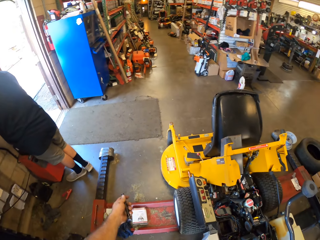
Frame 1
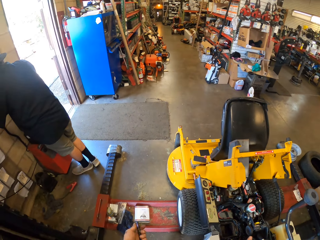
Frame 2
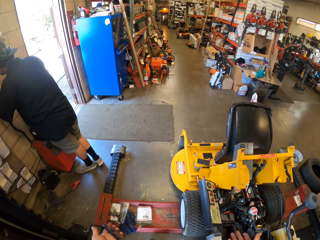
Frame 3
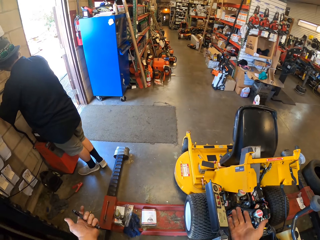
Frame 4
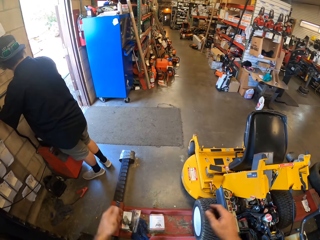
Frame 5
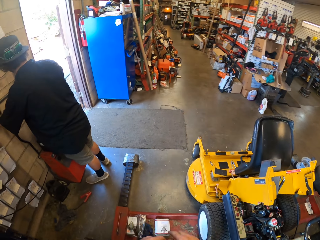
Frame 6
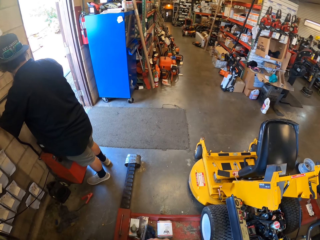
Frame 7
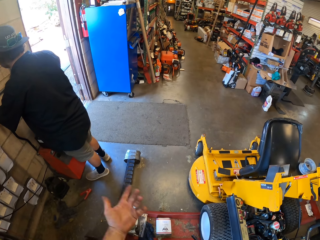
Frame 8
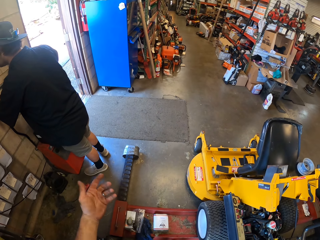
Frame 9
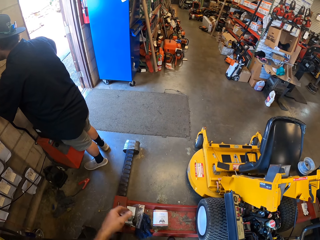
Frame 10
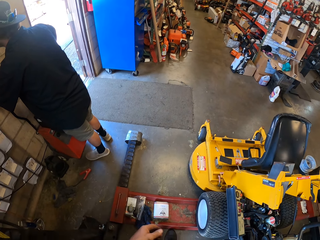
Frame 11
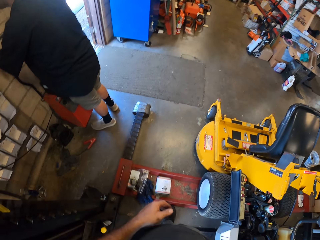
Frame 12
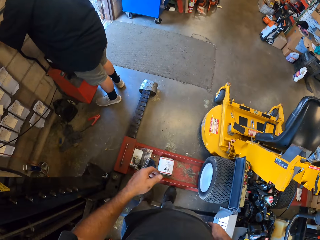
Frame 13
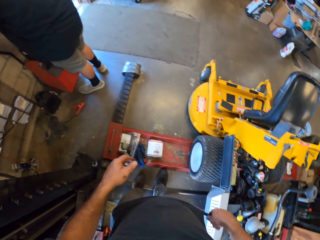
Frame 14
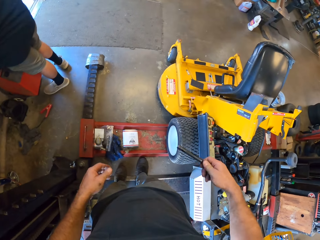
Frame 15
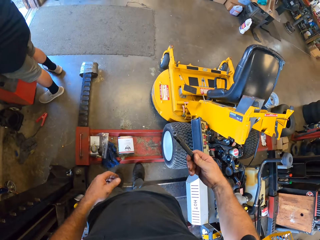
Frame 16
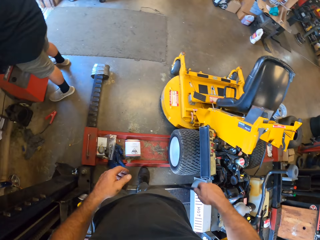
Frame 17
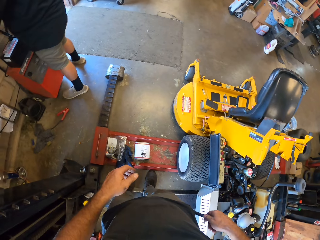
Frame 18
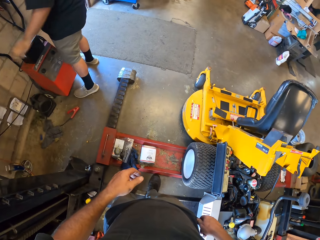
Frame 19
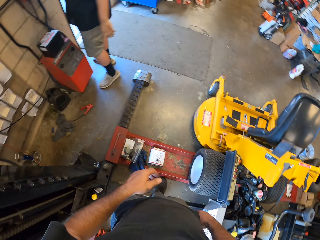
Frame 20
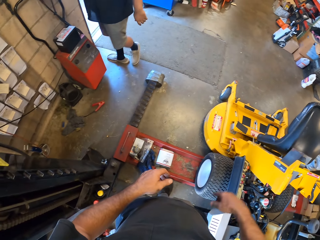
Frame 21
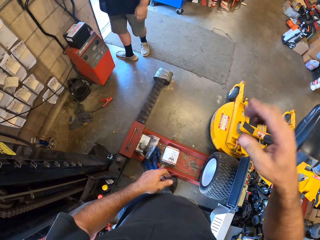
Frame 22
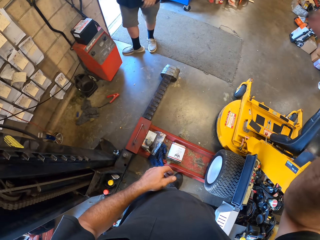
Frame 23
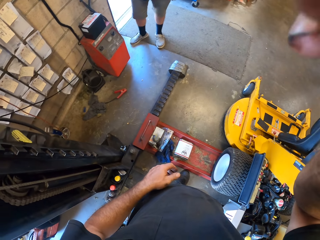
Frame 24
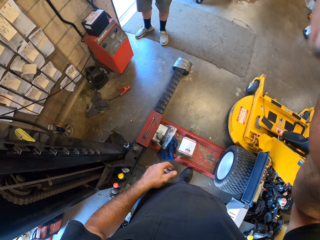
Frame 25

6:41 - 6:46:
A man walks around. The camera wearer moves the hands. He puts the torch light in his pocket.
